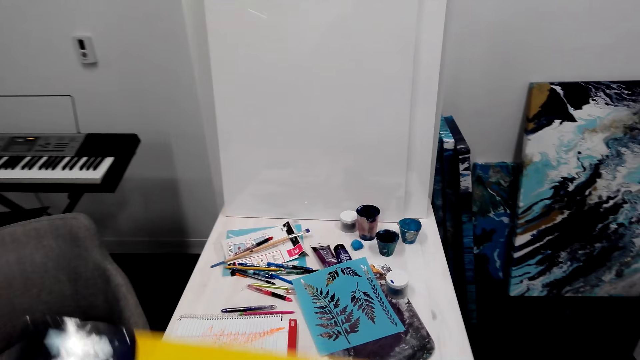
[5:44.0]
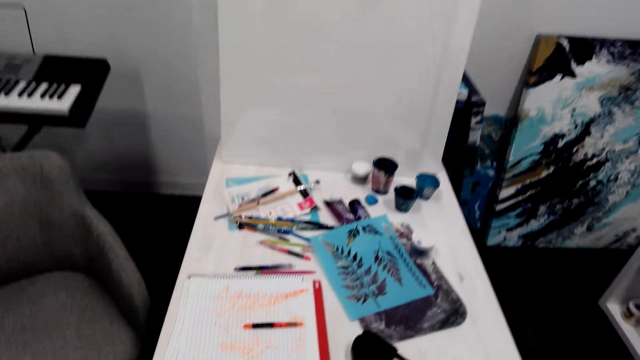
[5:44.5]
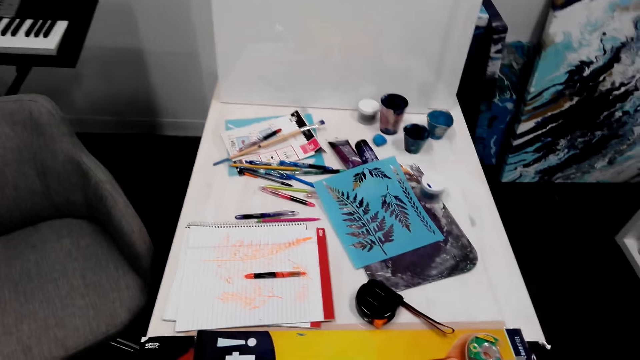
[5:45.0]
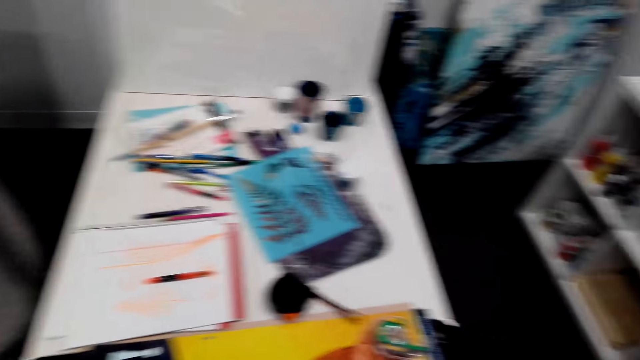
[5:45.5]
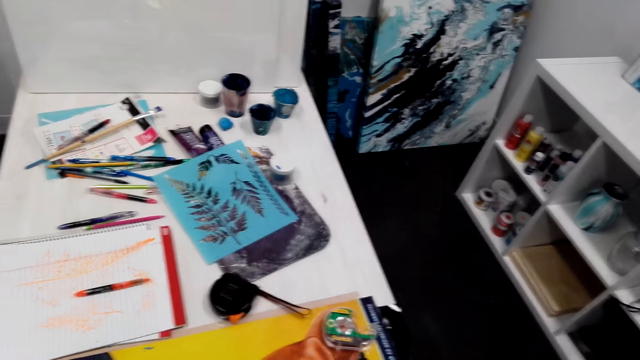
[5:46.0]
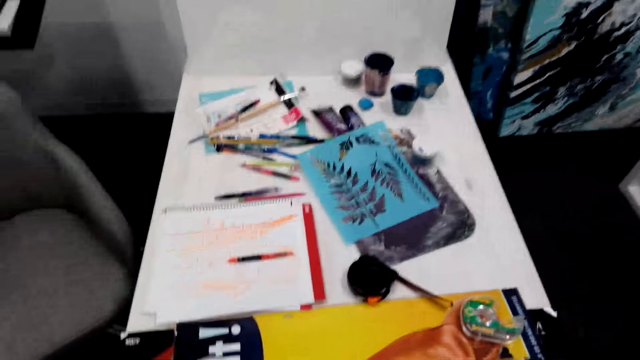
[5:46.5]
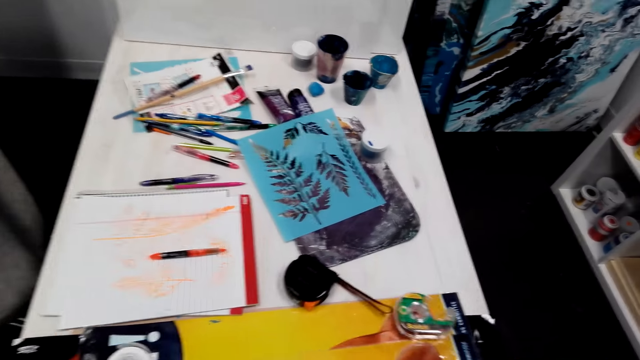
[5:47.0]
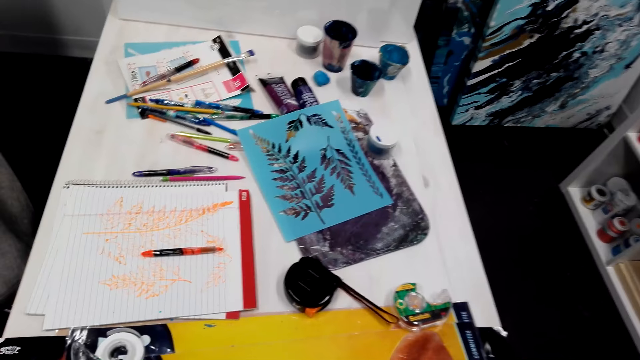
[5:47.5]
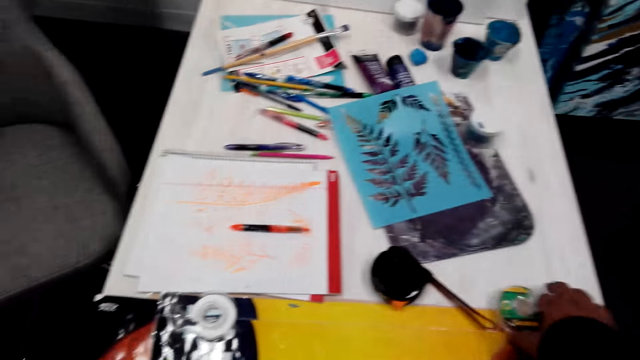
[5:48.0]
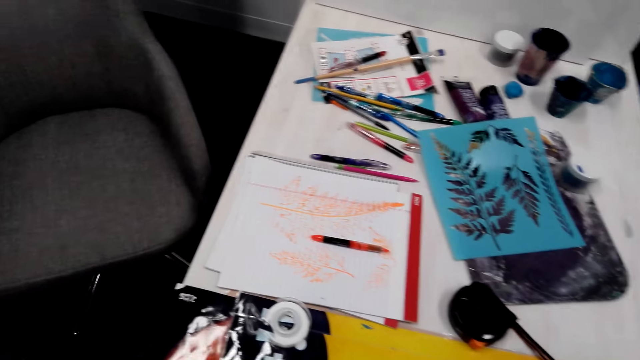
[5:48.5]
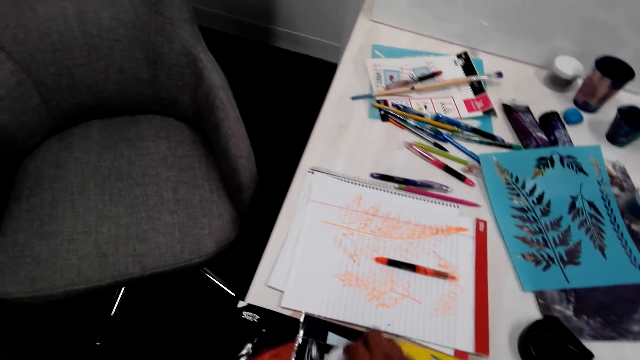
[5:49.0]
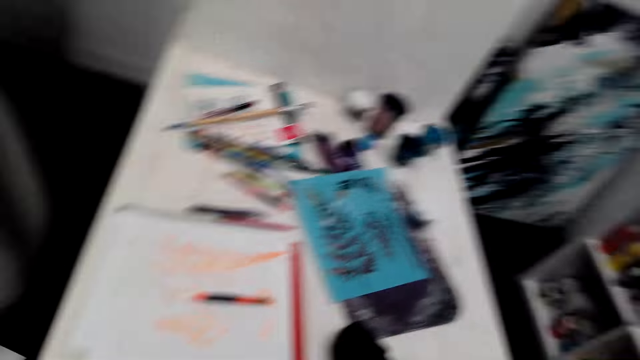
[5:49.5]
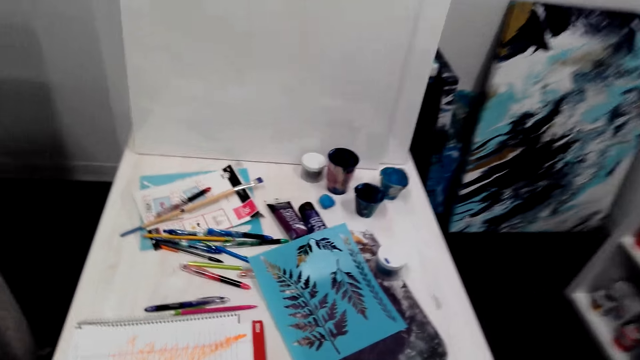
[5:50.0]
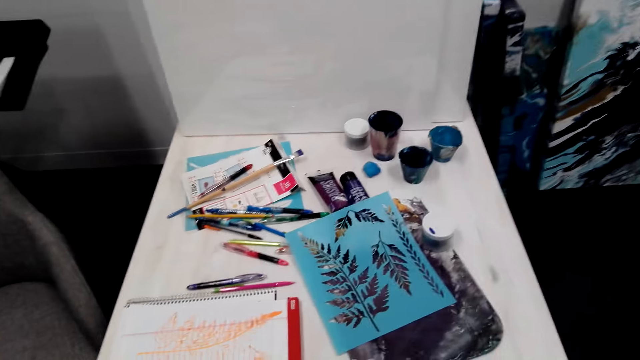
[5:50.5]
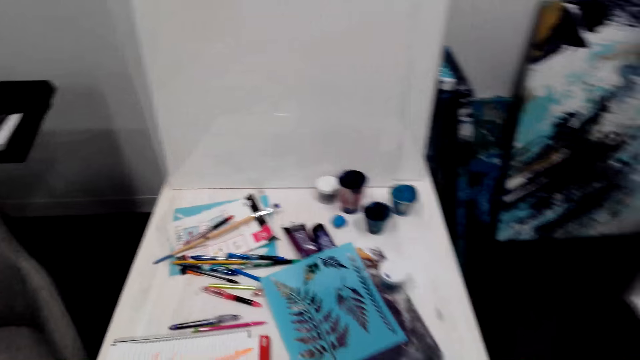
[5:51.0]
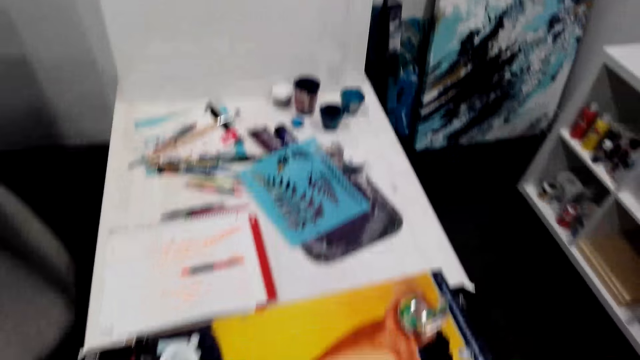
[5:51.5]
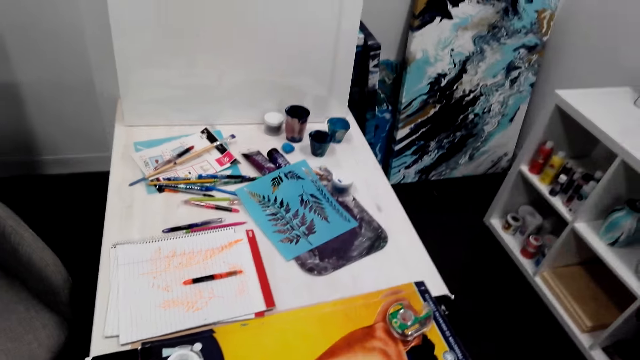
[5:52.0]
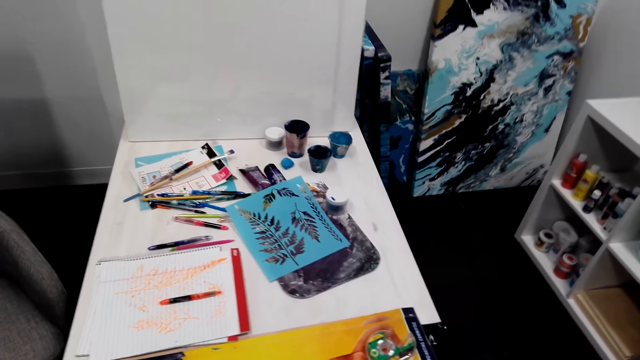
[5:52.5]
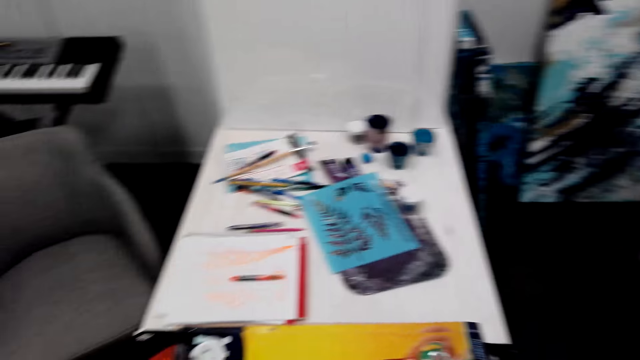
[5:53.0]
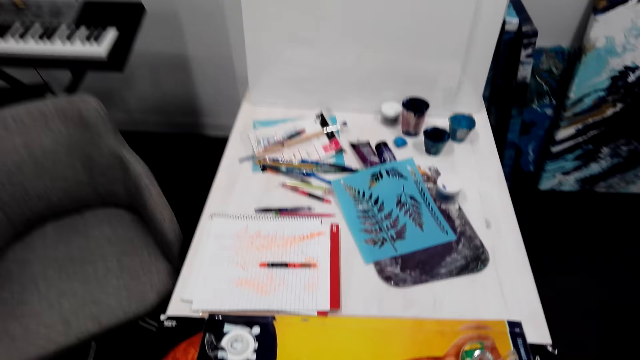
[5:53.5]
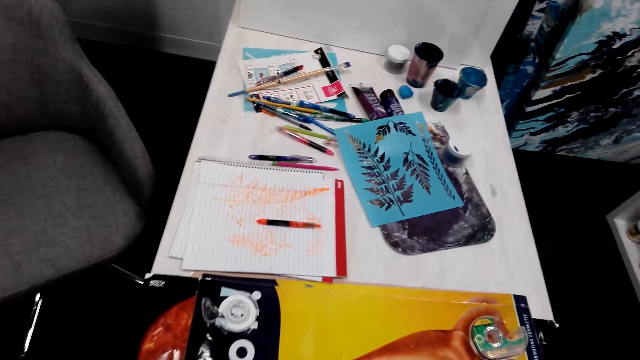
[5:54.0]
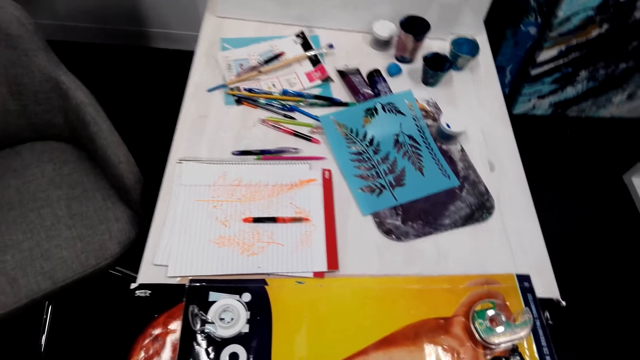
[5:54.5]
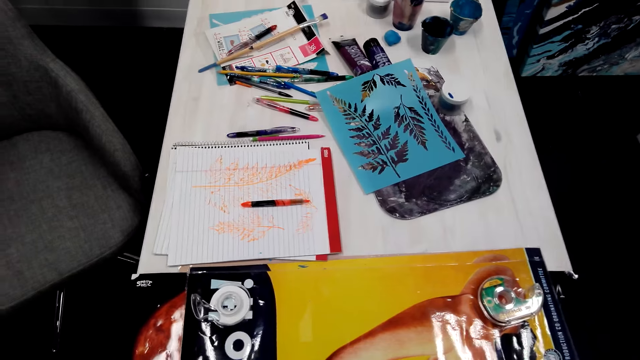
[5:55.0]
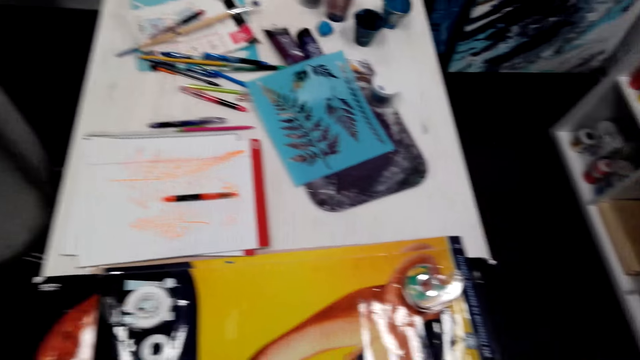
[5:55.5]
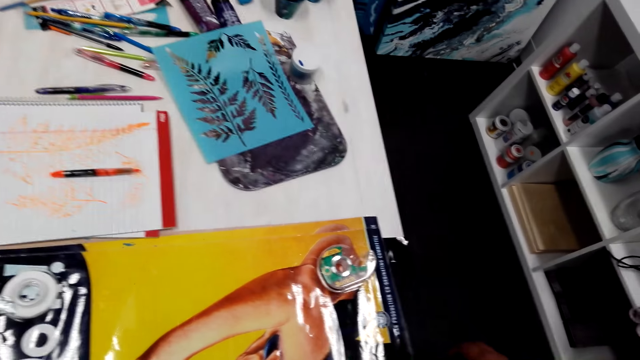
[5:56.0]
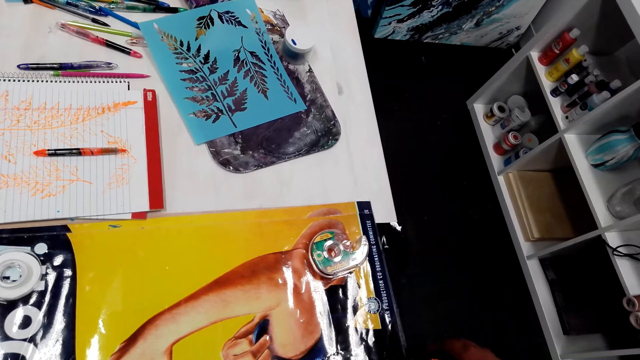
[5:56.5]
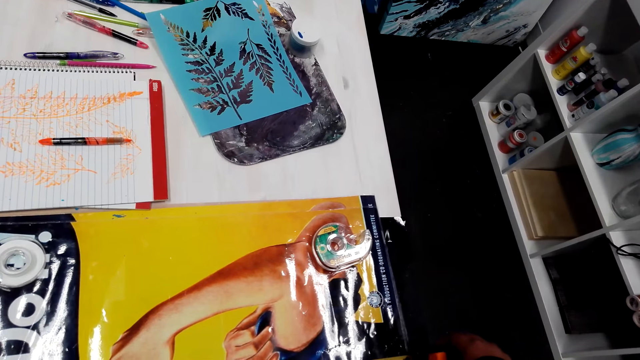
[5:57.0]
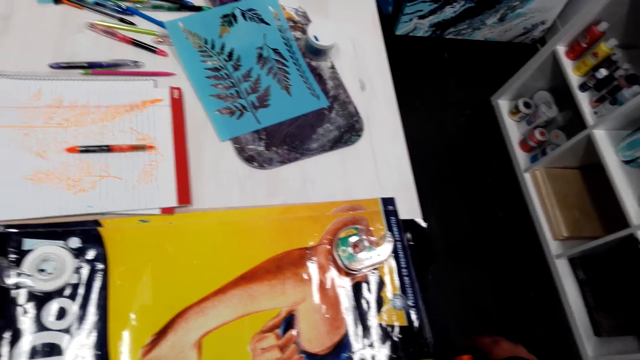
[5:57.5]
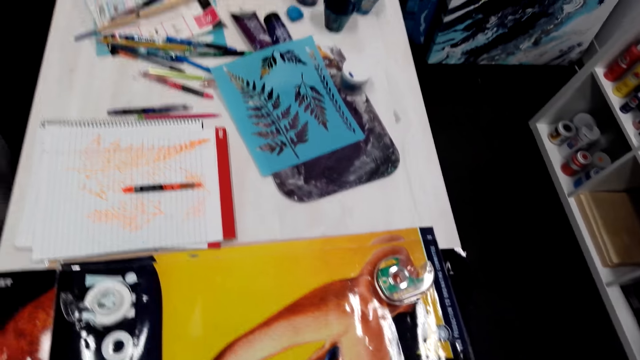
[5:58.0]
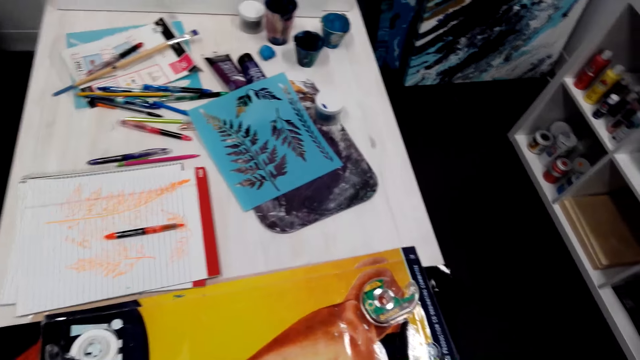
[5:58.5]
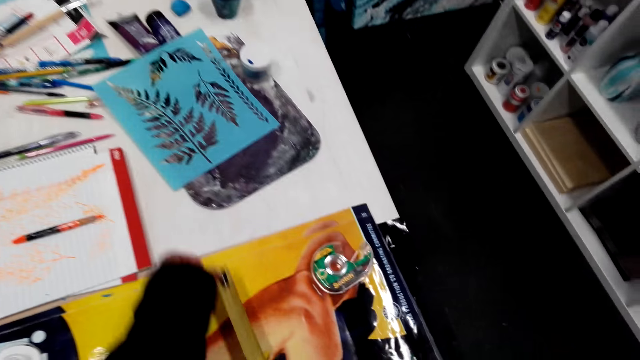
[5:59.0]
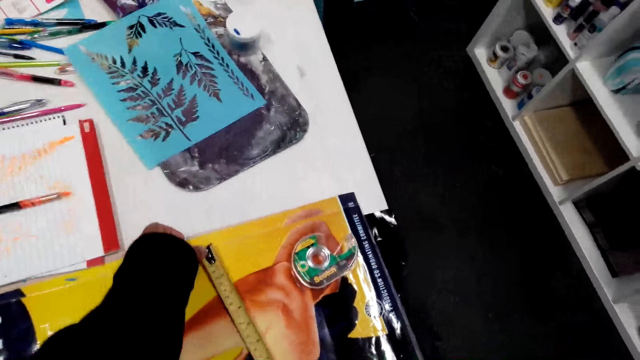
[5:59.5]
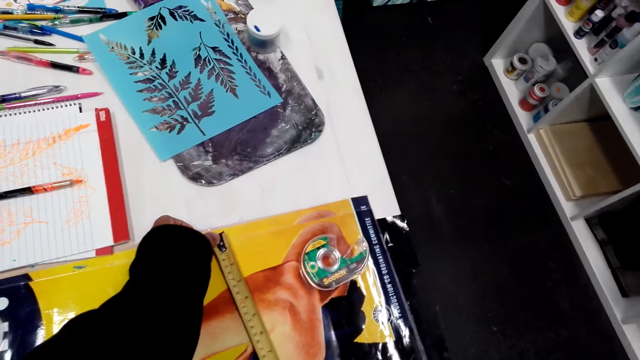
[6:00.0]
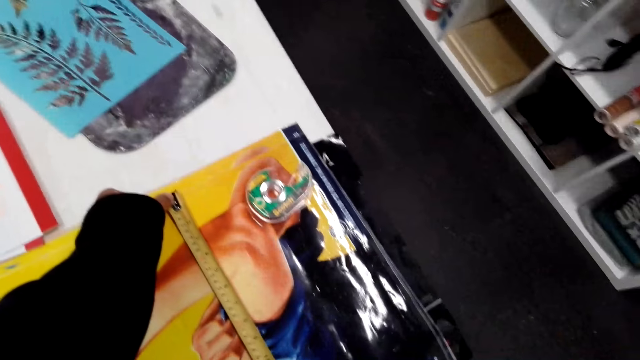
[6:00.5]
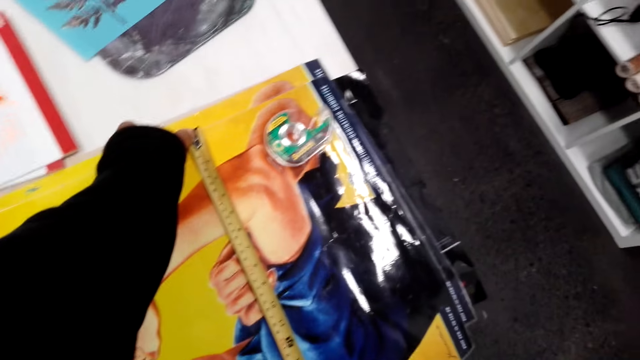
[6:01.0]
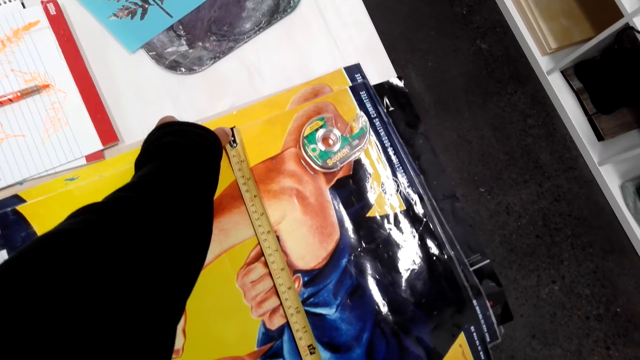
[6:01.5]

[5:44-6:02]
The camera wearer lifts the wallpaper. They pick something. They push the sellotape. They look on the wallpaper. They measure the wallpaper.

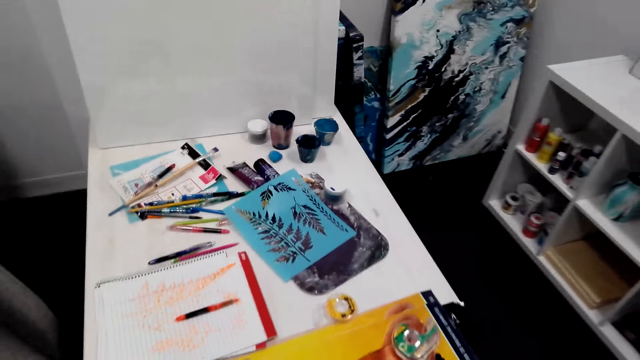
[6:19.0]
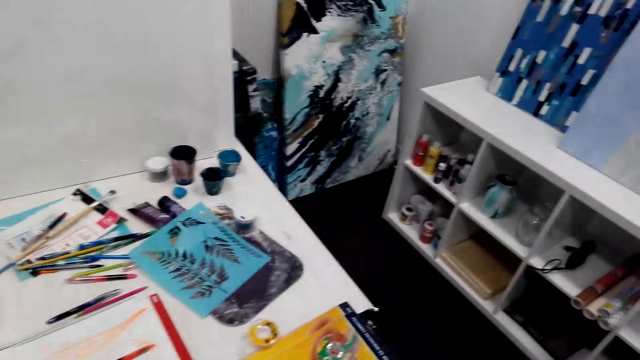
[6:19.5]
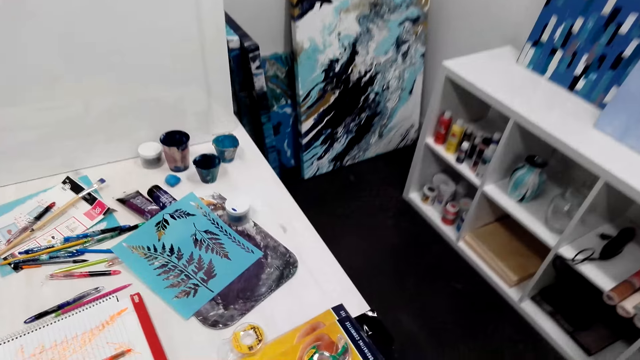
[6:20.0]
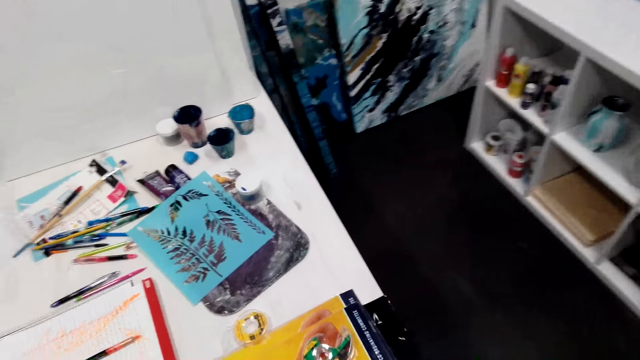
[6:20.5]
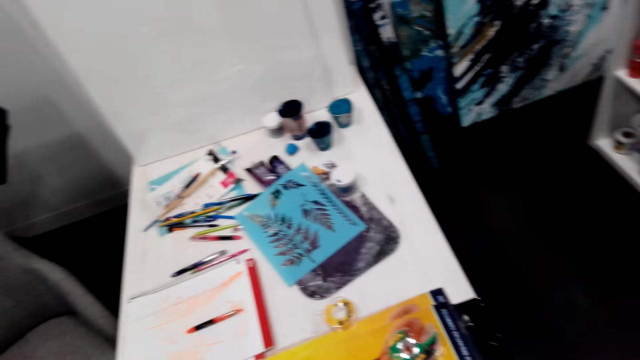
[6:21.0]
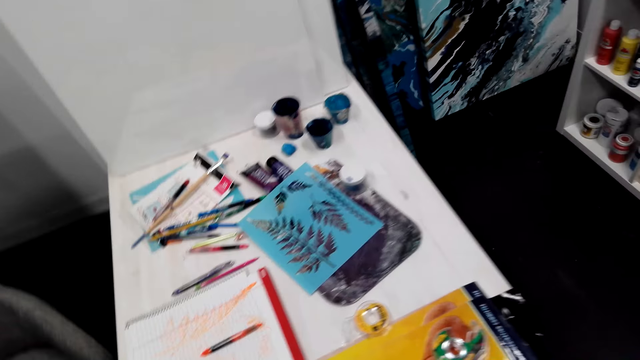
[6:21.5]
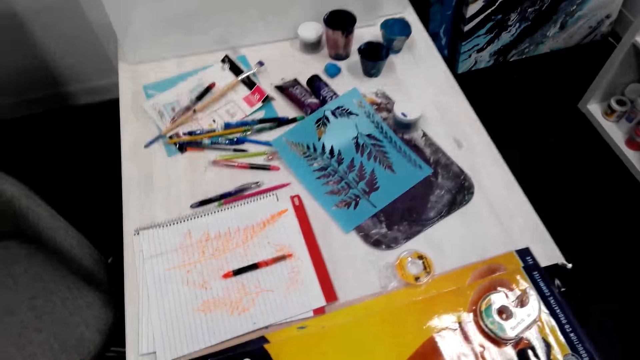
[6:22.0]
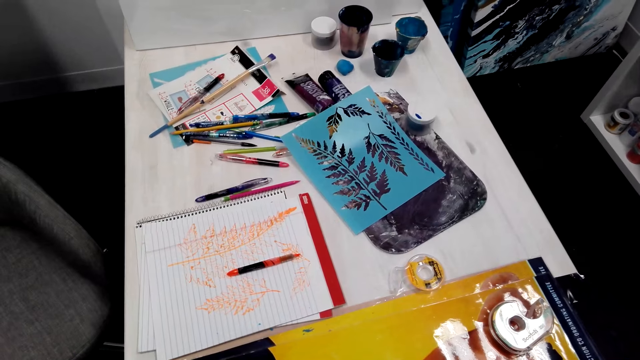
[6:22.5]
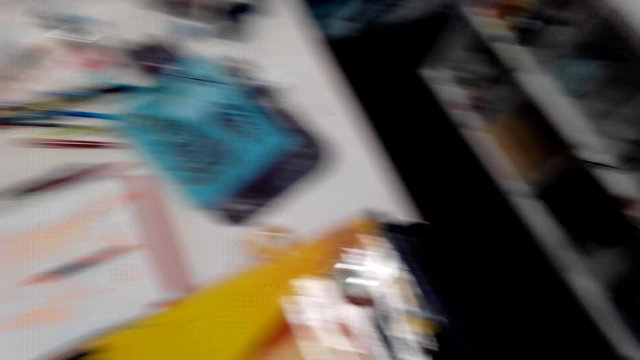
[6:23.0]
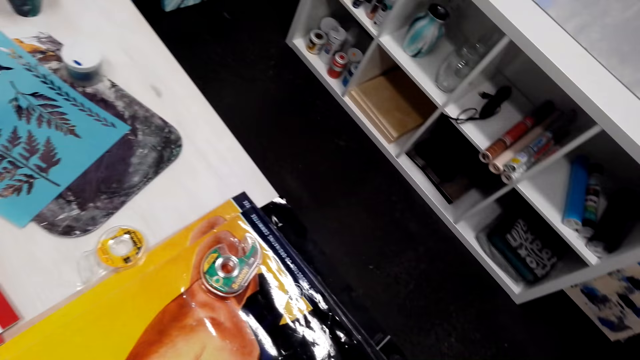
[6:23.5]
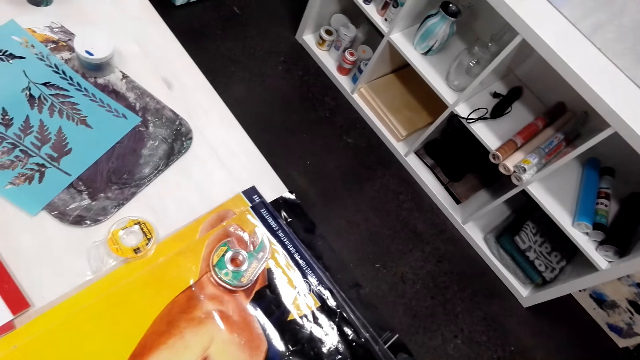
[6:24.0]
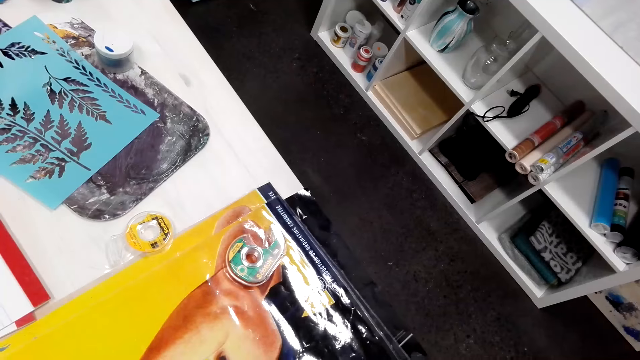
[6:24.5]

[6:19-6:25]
The camera wearer looks around the room. A person talks with the camera wearer.
